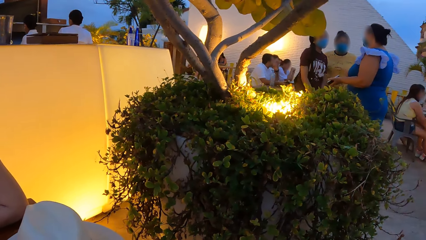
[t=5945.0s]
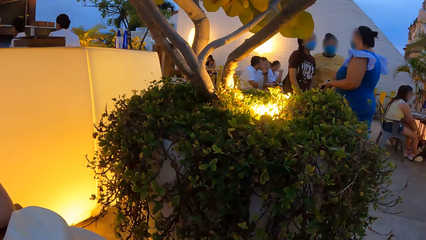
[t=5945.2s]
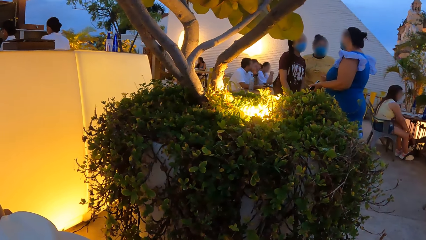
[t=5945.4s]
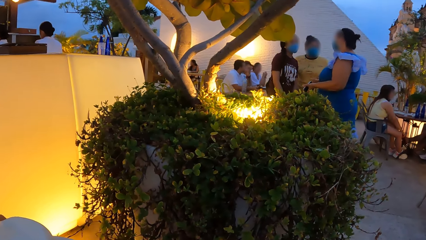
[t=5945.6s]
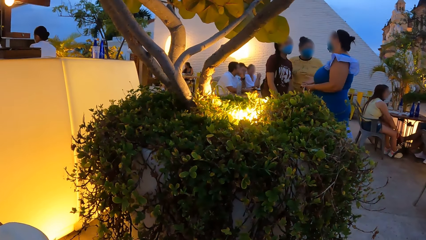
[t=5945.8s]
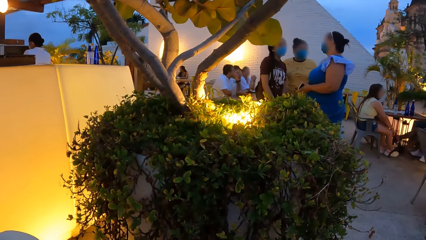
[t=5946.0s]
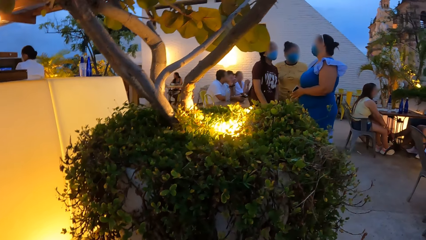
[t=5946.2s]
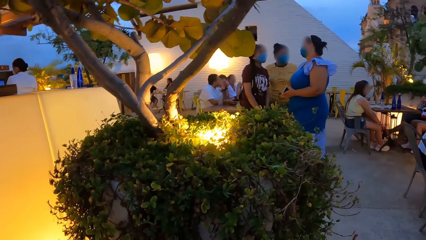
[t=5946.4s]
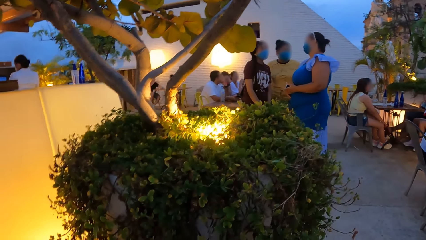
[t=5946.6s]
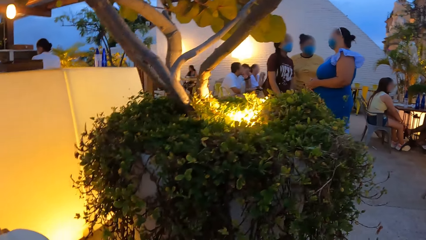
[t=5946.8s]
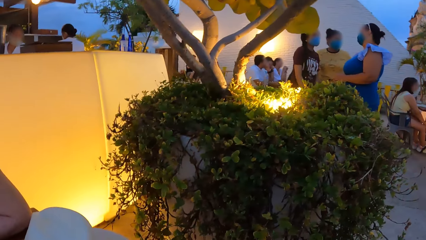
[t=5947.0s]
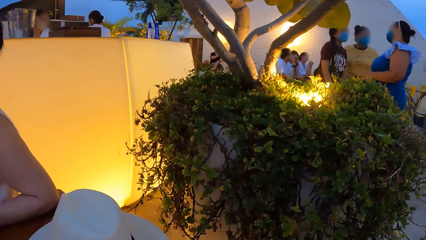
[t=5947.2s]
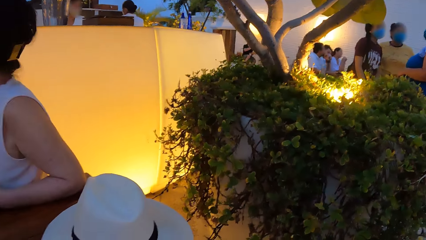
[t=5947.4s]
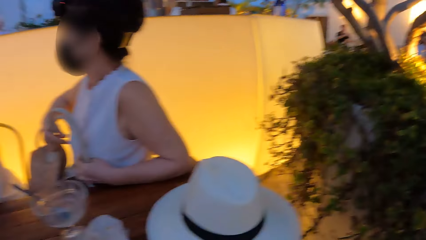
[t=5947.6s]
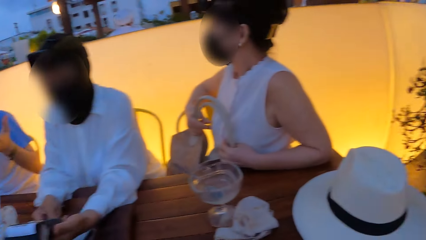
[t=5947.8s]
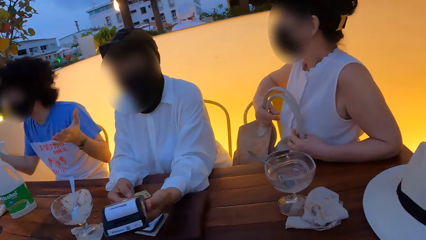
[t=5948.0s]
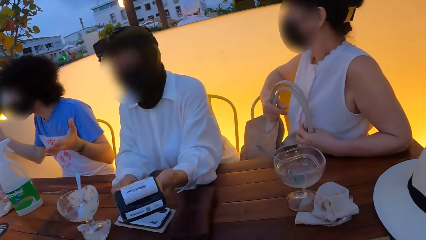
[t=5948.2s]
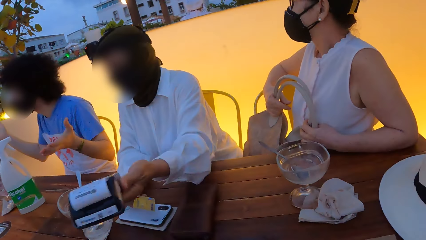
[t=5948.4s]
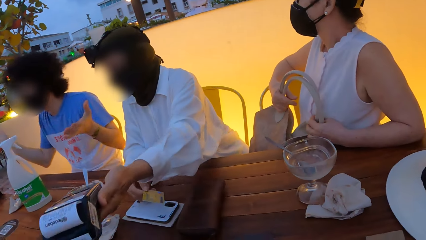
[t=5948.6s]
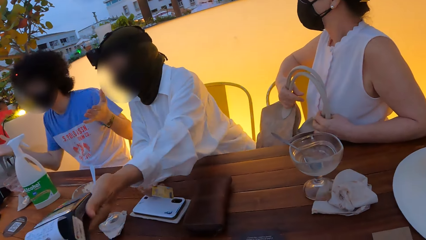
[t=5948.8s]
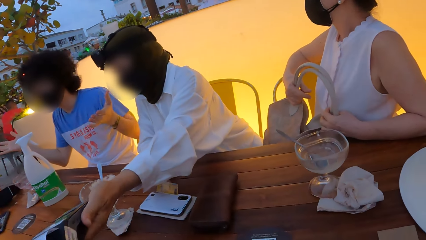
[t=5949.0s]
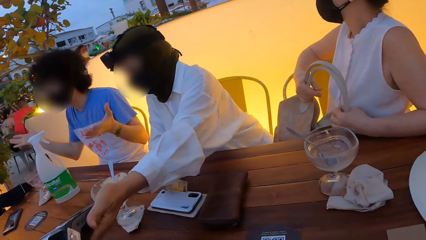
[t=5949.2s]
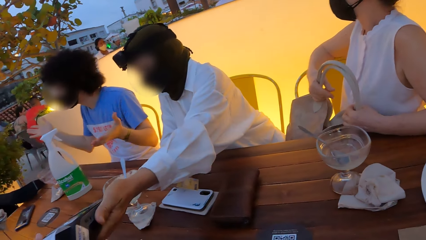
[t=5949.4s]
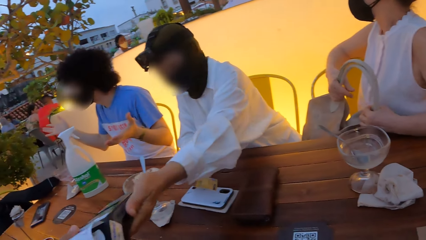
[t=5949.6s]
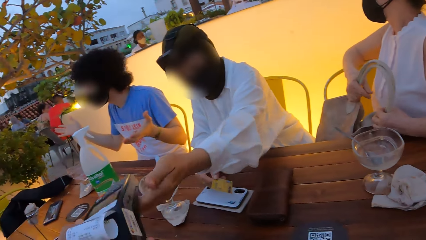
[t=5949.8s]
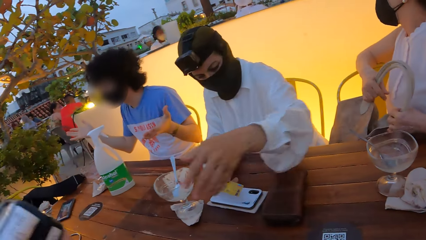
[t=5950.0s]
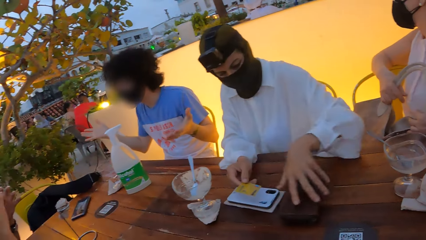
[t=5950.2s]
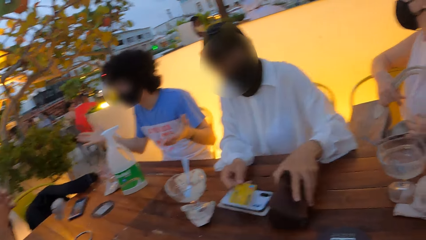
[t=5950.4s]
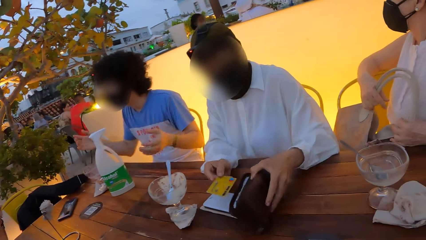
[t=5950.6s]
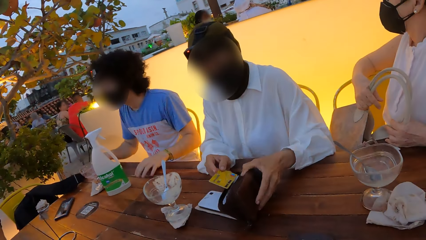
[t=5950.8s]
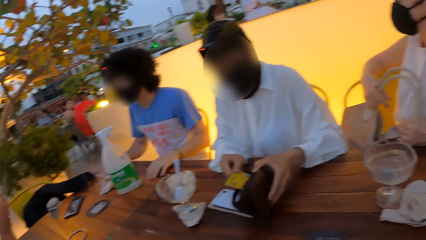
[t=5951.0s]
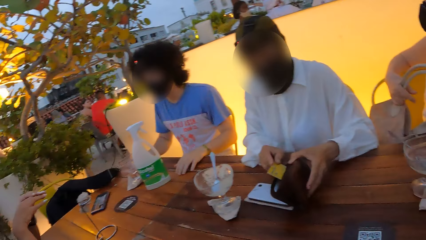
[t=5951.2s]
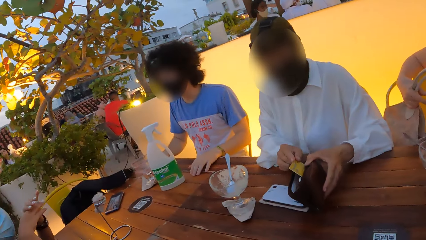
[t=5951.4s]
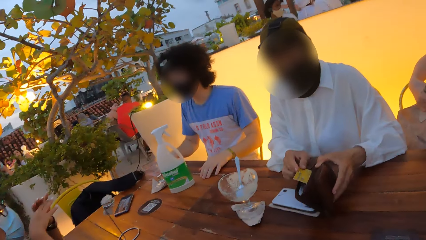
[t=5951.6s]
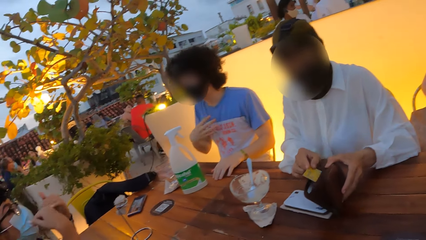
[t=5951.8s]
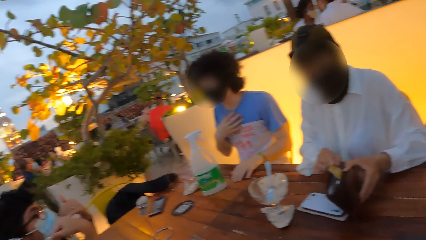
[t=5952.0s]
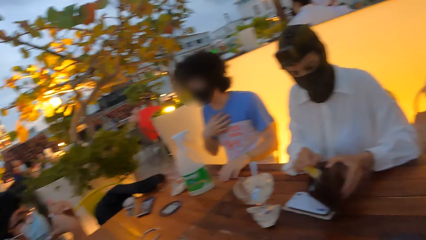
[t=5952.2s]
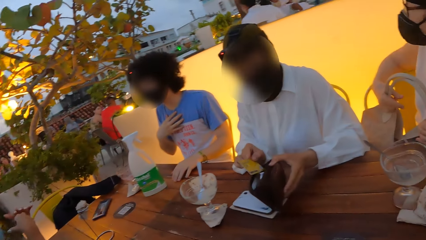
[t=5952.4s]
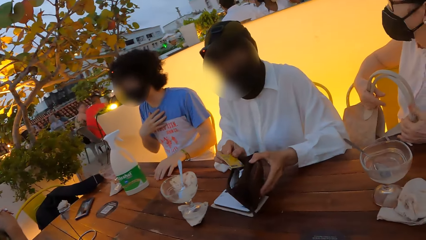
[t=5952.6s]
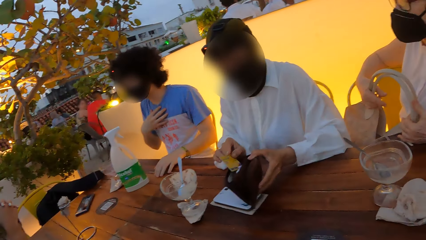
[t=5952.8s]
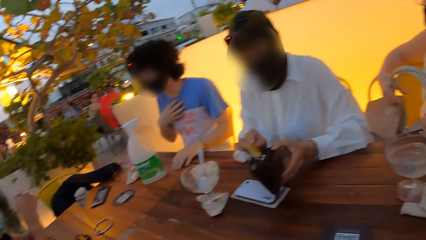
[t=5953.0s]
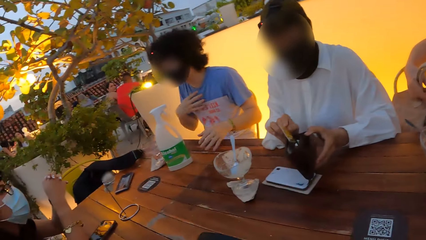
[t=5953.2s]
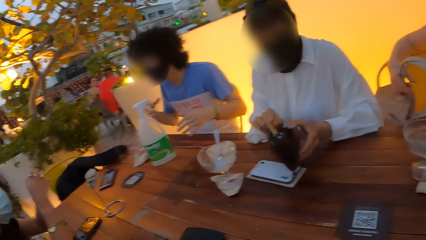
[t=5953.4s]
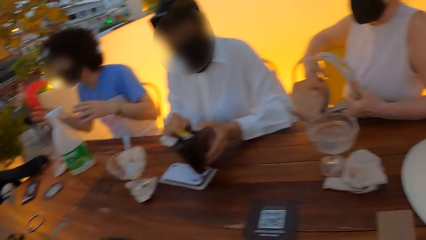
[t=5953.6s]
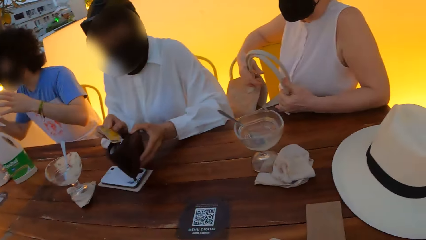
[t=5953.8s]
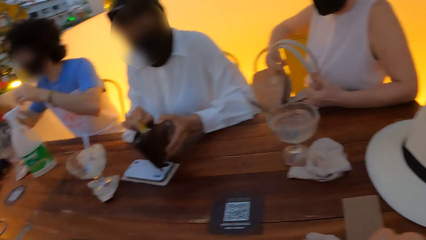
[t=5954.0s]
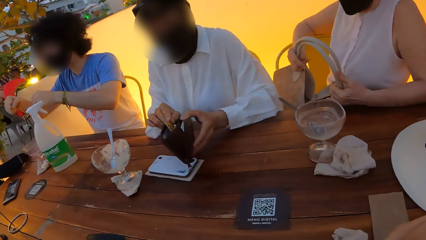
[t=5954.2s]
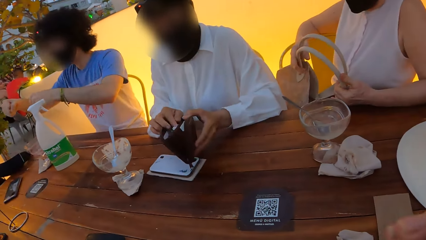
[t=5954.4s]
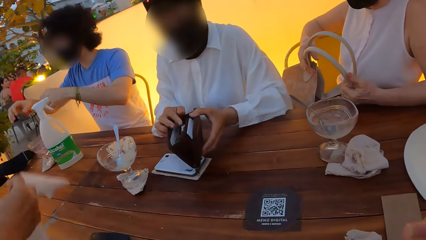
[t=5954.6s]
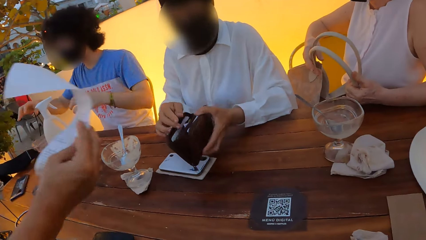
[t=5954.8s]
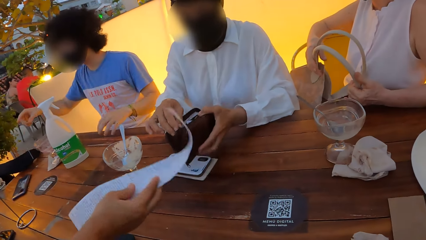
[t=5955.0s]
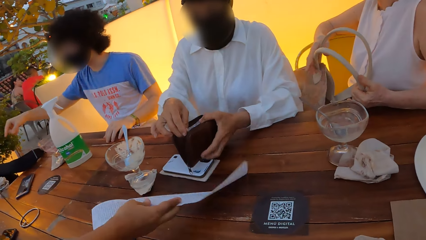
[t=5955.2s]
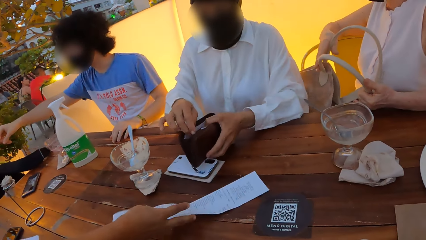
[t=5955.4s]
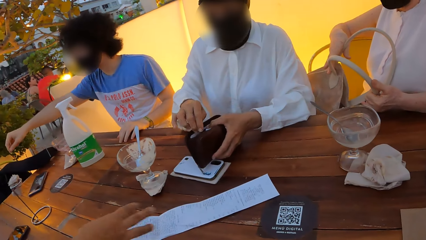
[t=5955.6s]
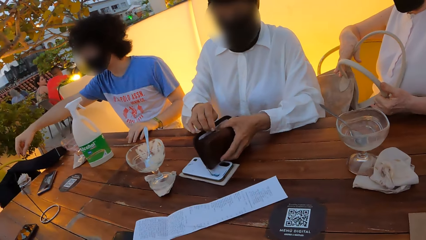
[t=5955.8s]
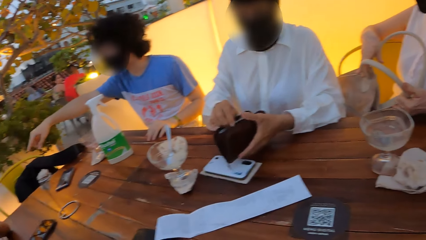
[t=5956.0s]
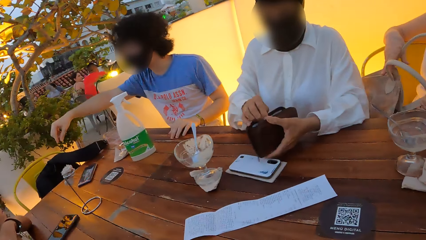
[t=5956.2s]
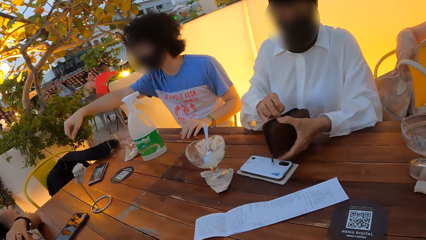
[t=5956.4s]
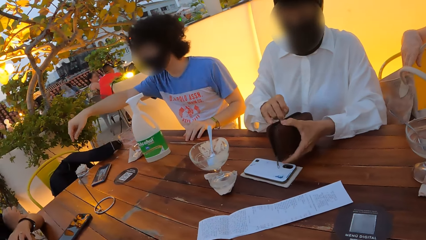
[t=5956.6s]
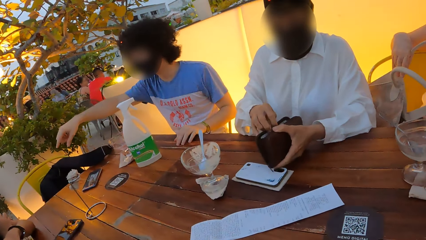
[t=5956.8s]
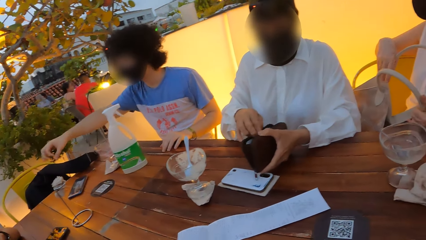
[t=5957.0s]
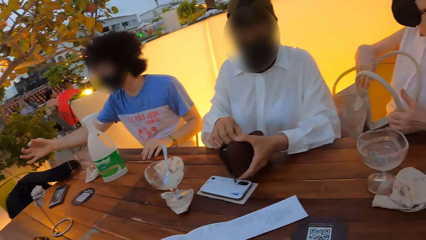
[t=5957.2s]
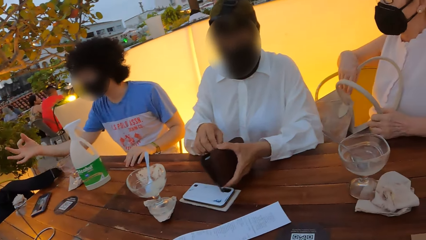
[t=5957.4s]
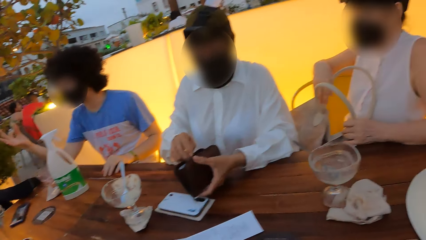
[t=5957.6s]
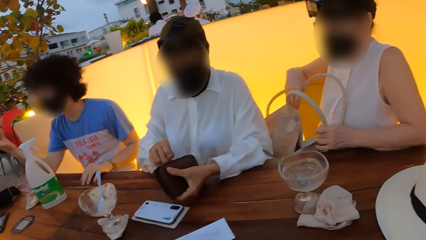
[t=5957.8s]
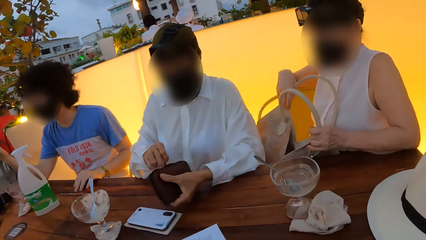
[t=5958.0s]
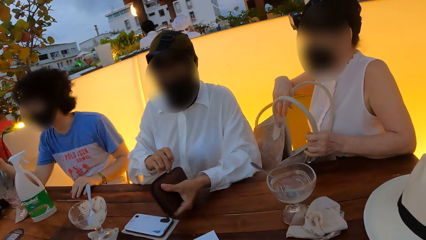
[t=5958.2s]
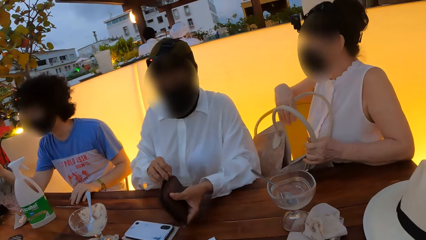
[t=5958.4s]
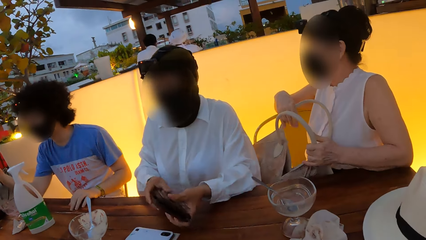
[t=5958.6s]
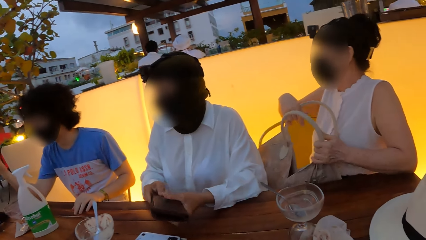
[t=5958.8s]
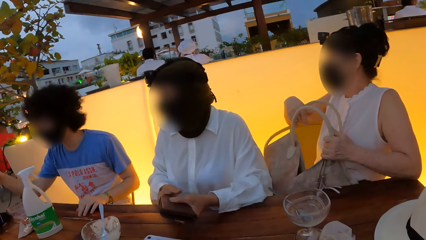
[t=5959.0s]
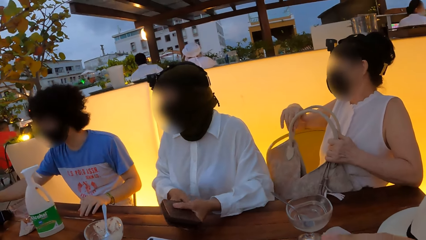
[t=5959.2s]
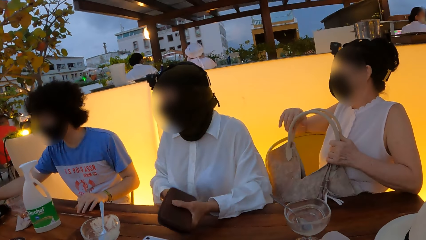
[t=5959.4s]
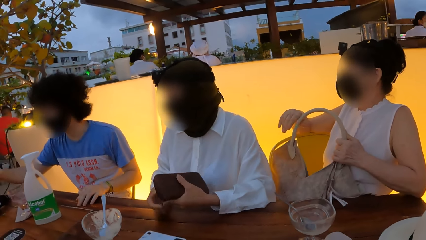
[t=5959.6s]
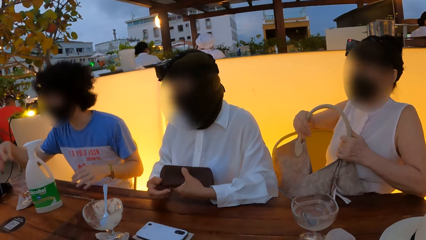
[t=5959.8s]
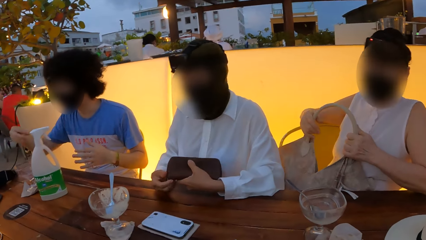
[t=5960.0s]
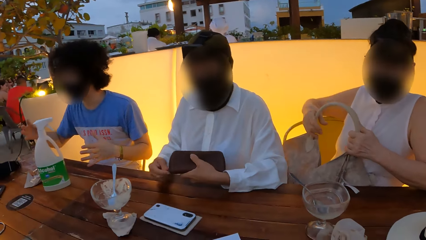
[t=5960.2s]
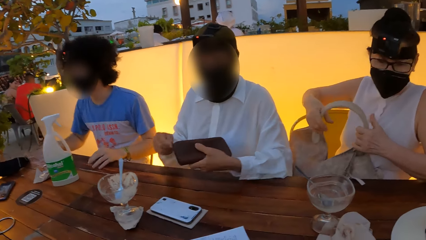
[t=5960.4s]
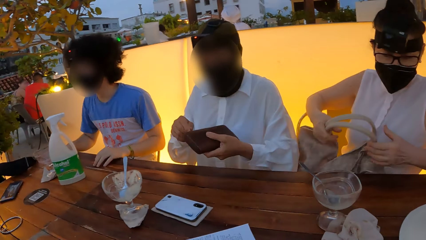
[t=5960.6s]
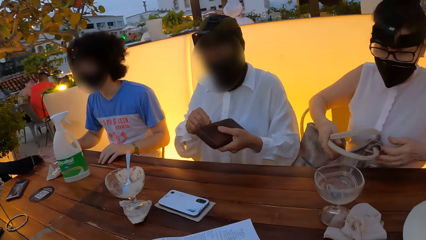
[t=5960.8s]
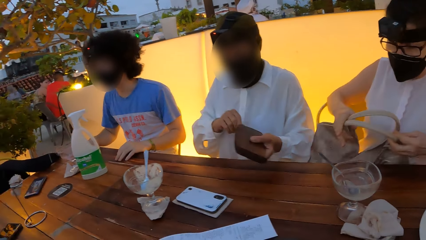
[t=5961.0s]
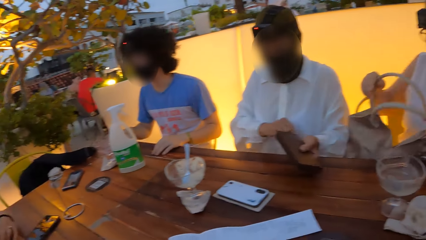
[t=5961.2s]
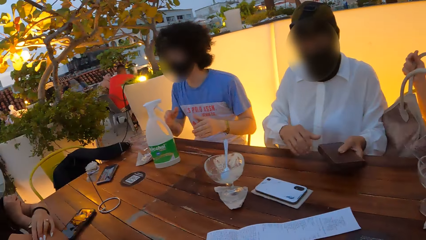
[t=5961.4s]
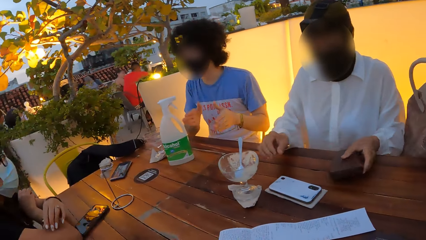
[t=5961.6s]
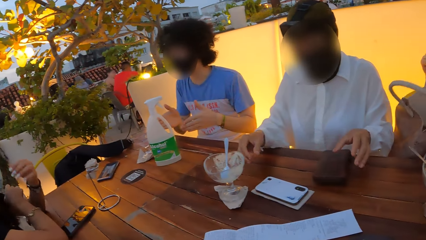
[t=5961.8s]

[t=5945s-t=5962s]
A person hands over the credit card machine to another person. A third person interacts with a fourth person. The first person inserts the card in the purse. The third person interacts with the fourth person. The camera wearer puts a receipt on the table. A person closes the purse.
